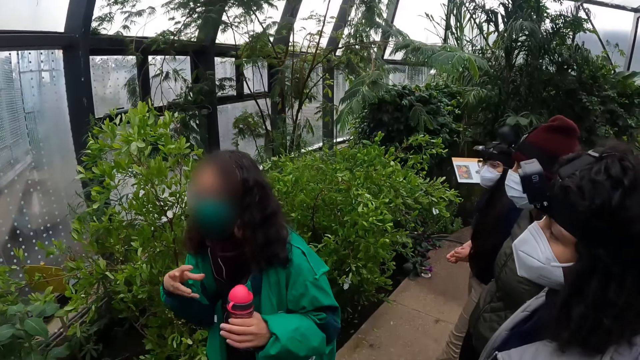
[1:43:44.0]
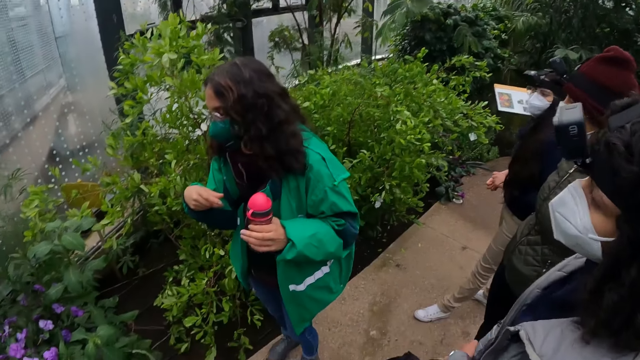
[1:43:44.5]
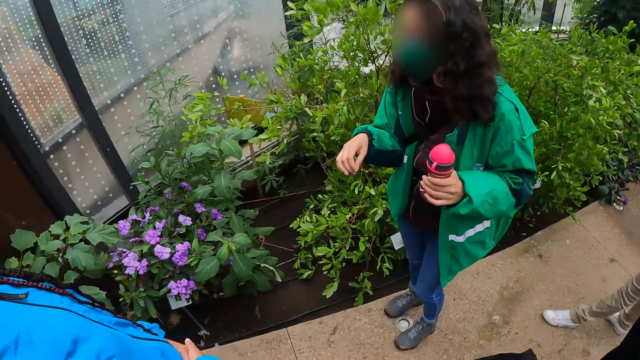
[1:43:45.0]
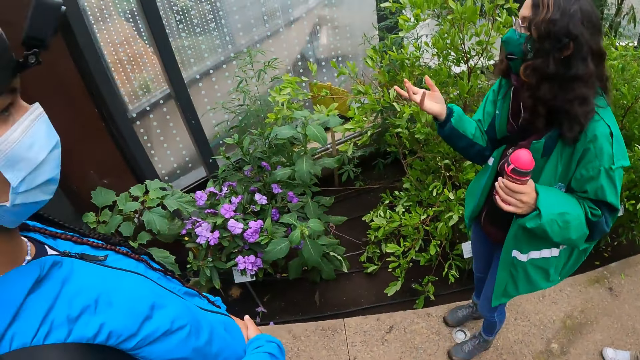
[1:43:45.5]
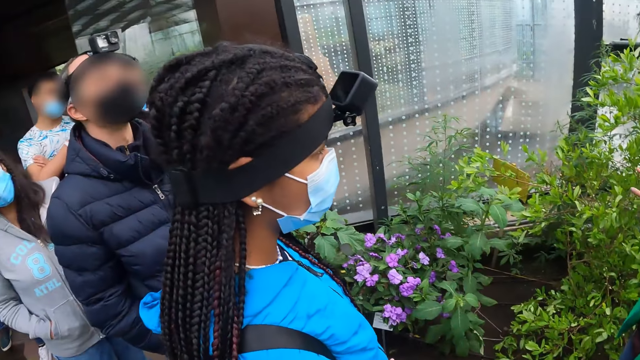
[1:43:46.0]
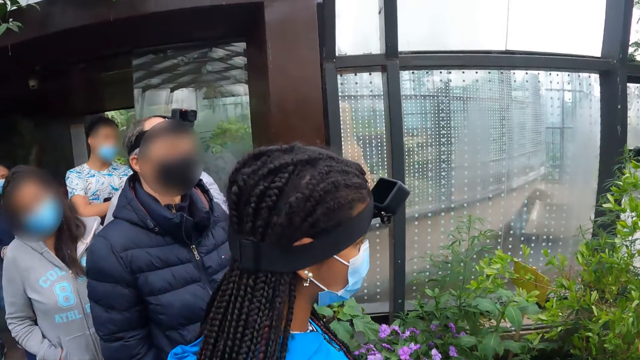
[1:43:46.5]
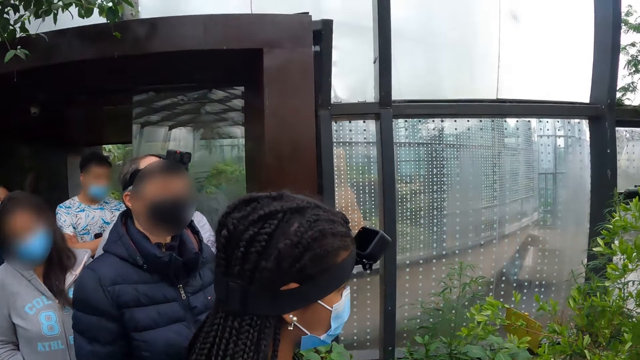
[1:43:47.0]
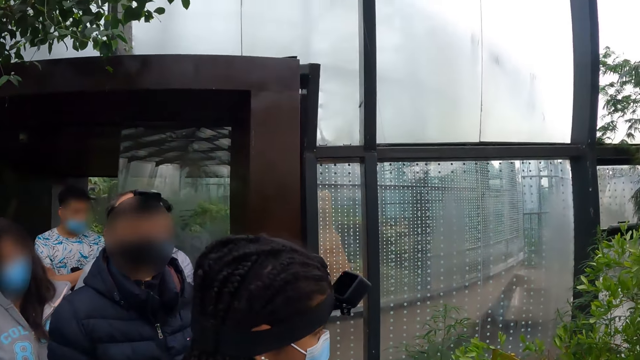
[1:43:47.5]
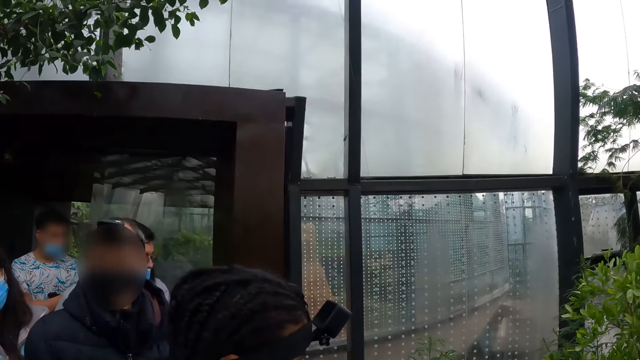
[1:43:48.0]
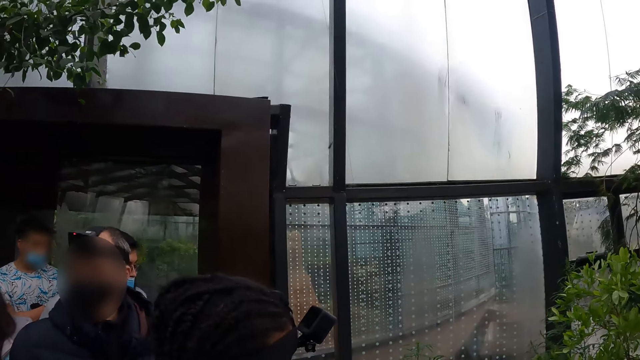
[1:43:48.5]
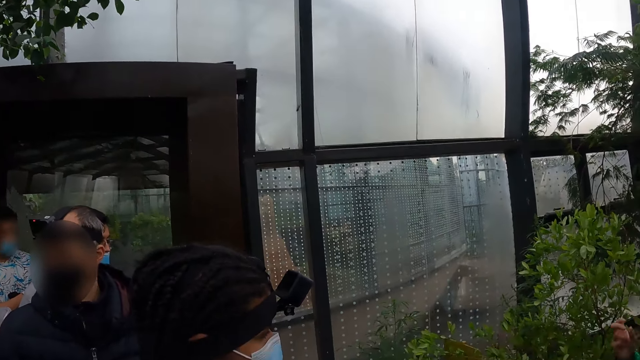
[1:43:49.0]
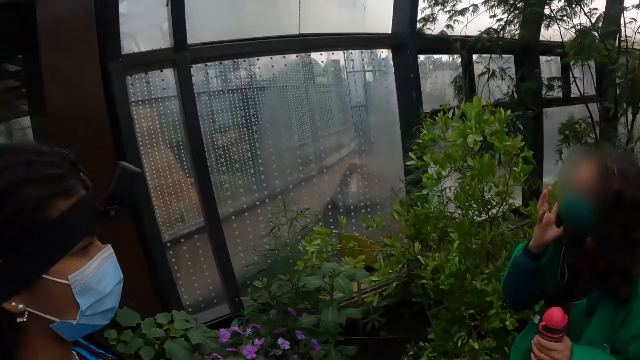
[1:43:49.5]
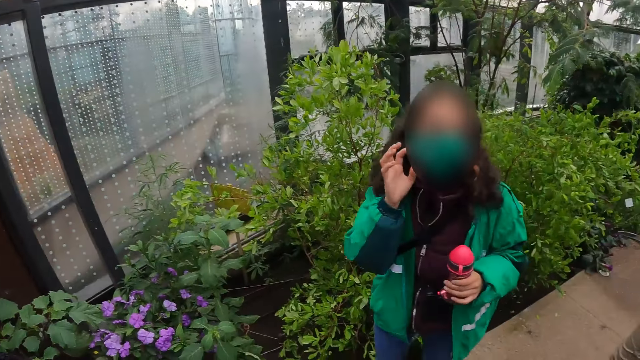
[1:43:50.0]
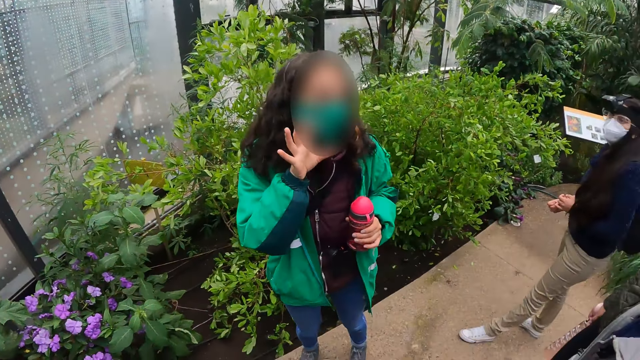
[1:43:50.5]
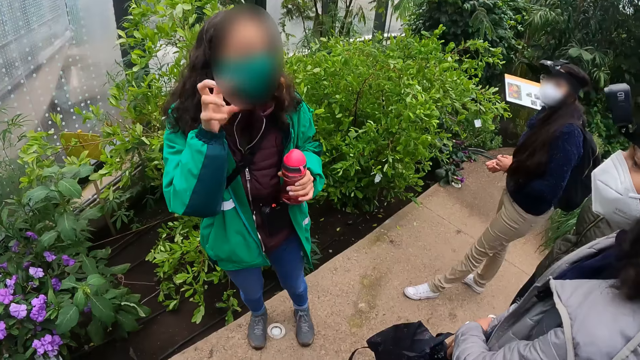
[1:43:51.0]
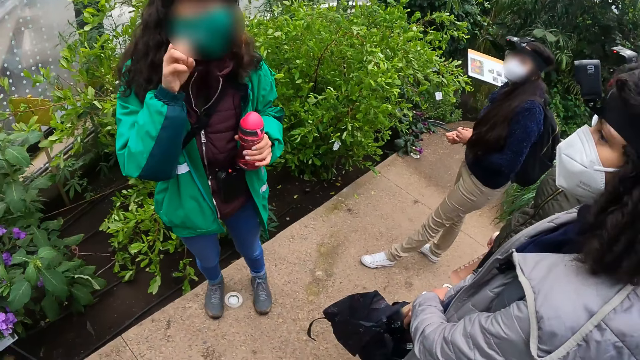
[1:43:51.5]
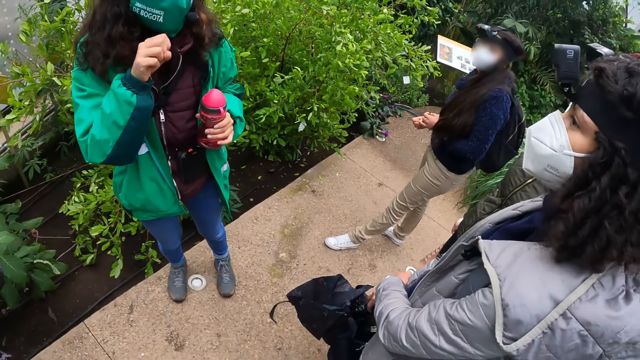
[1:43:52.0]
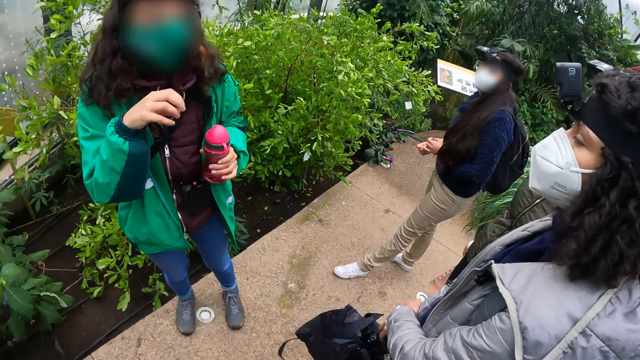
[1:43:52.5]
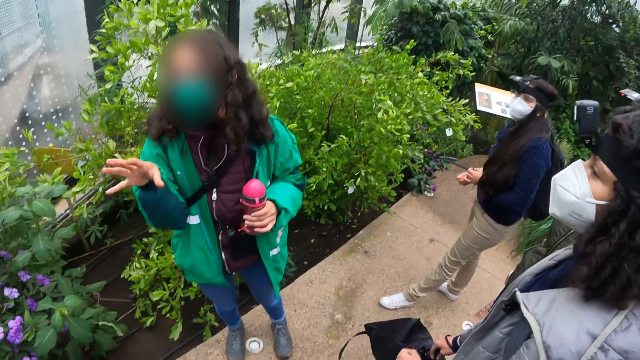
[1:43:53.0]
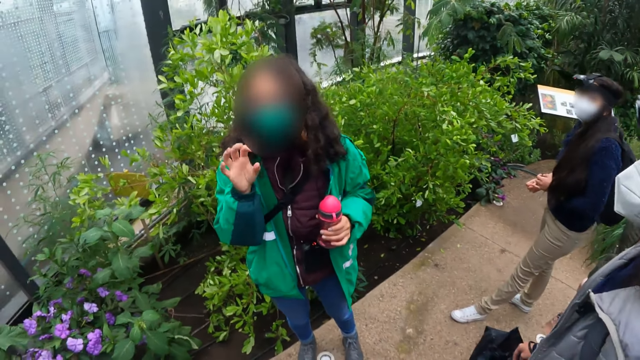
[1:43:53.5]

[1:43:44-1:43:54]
The camera wearer looks around.

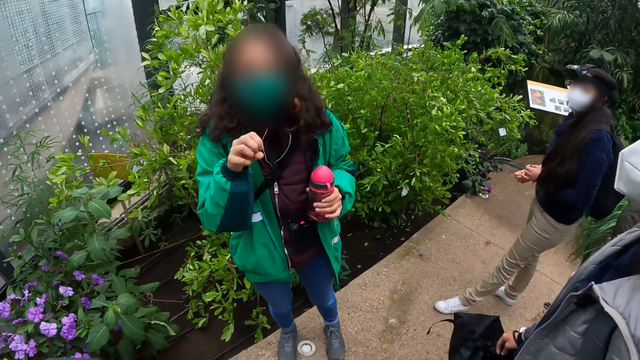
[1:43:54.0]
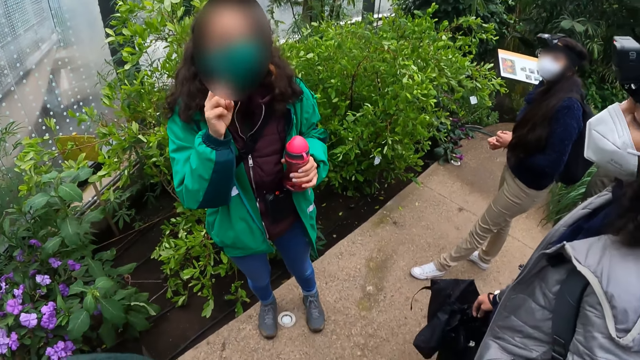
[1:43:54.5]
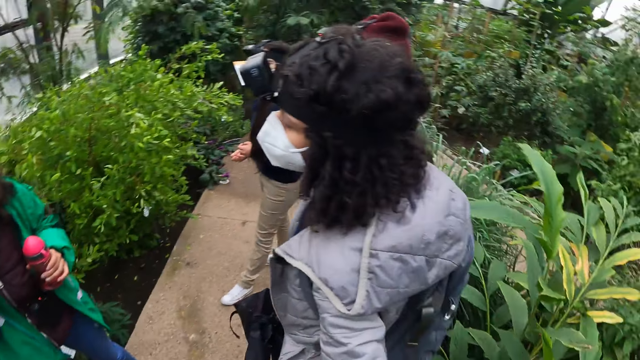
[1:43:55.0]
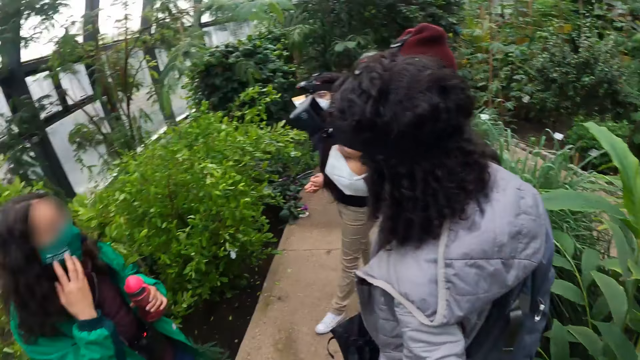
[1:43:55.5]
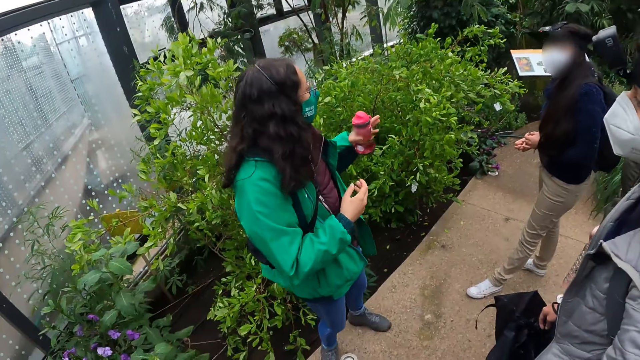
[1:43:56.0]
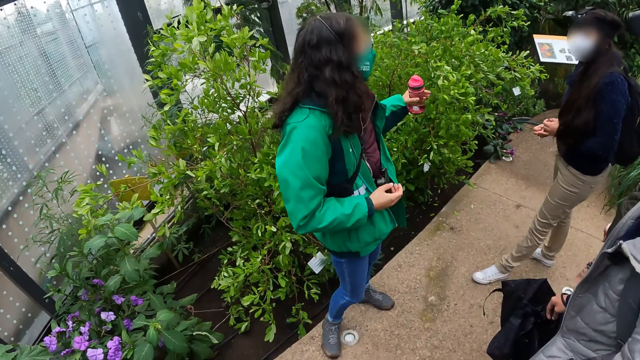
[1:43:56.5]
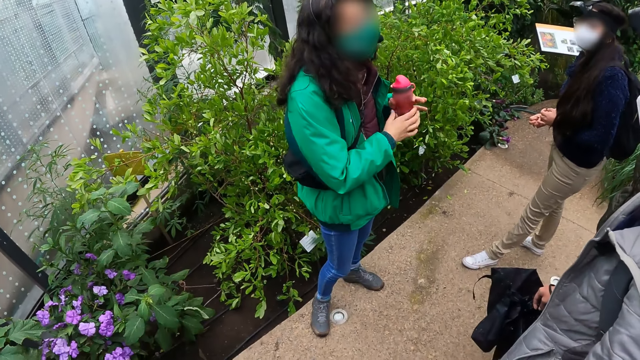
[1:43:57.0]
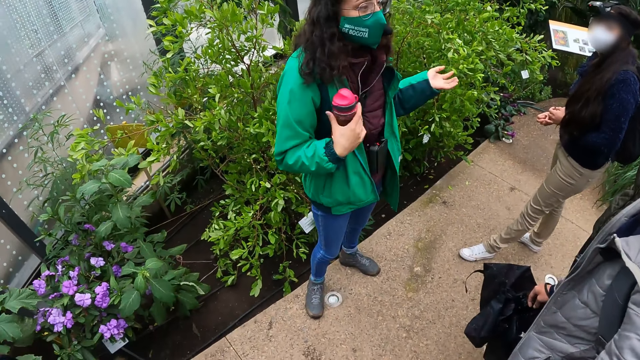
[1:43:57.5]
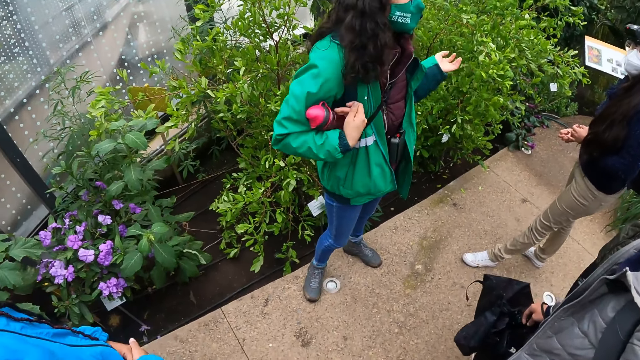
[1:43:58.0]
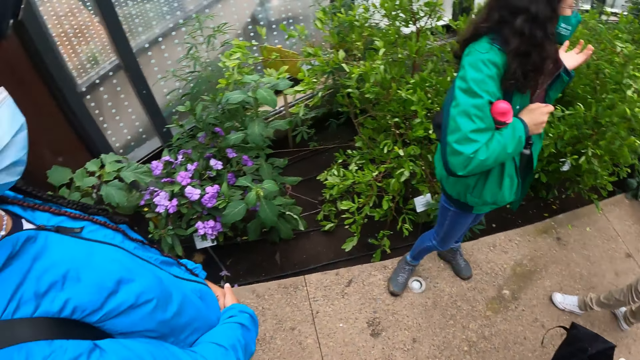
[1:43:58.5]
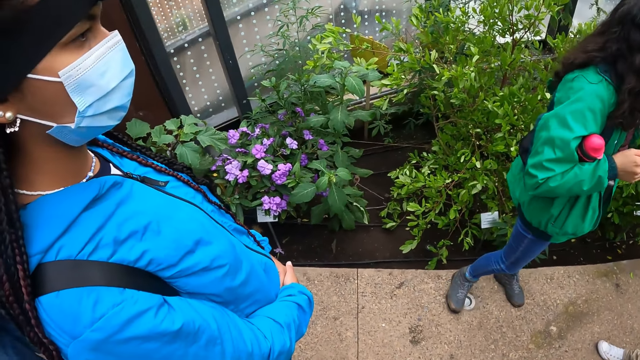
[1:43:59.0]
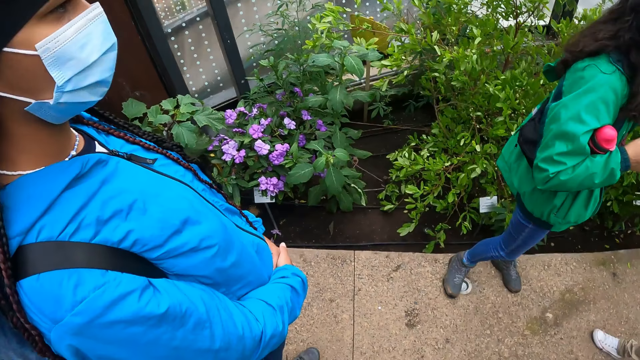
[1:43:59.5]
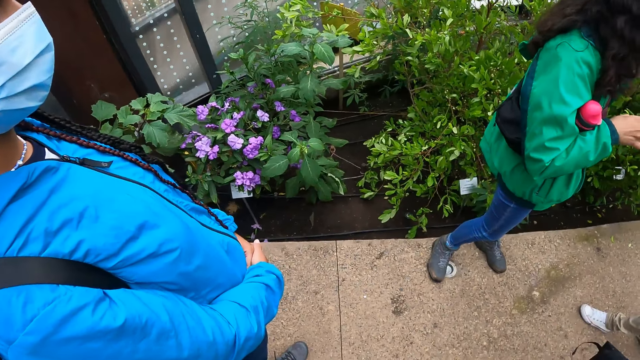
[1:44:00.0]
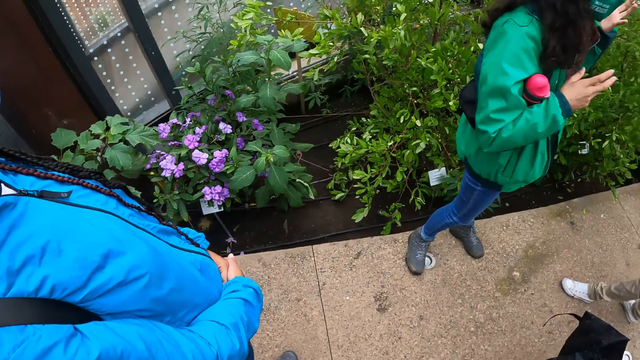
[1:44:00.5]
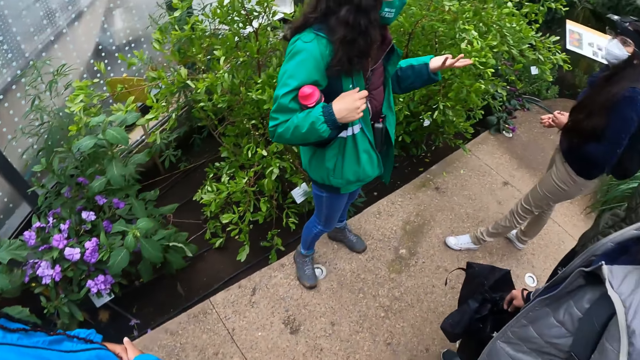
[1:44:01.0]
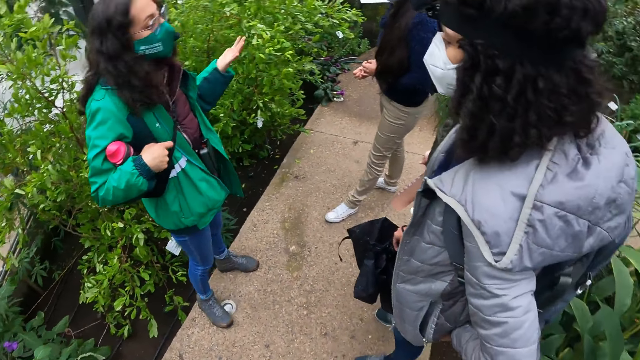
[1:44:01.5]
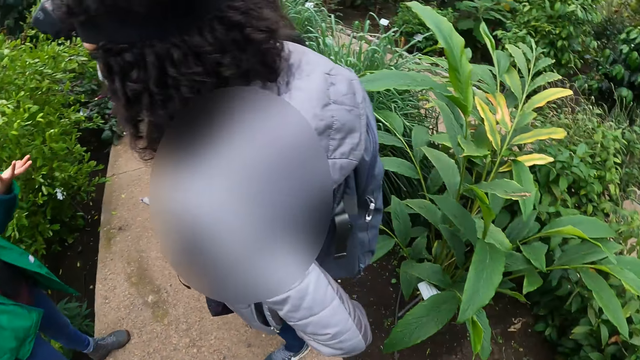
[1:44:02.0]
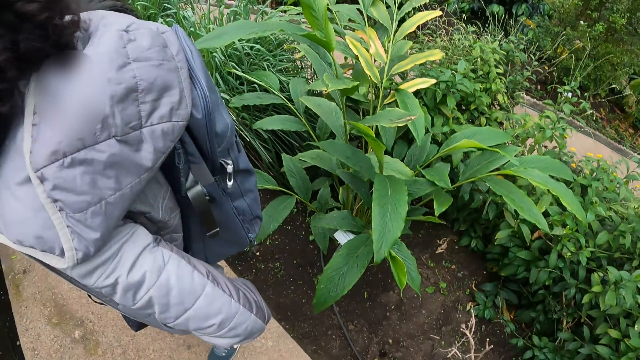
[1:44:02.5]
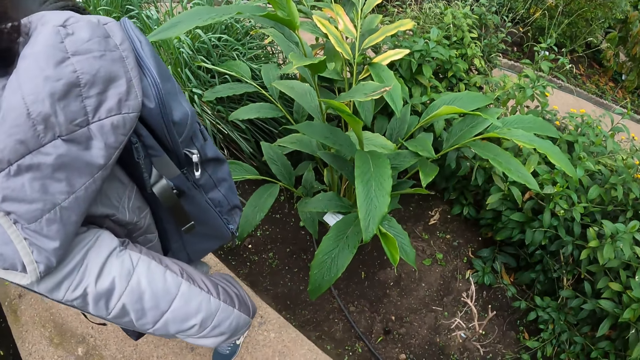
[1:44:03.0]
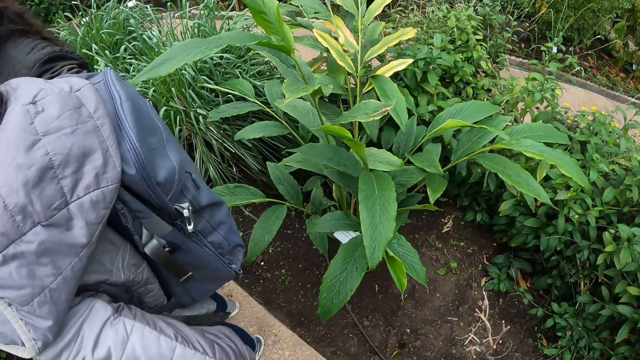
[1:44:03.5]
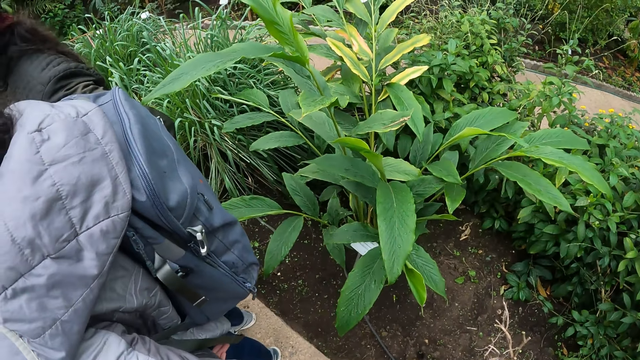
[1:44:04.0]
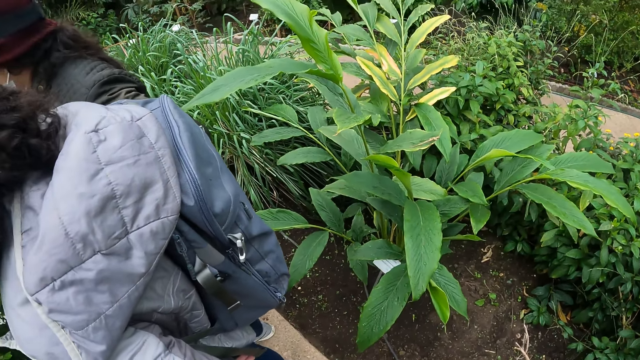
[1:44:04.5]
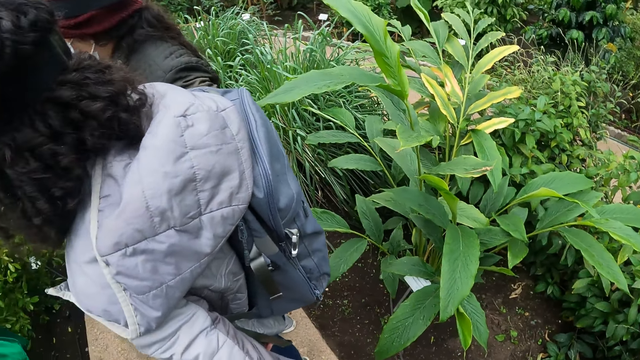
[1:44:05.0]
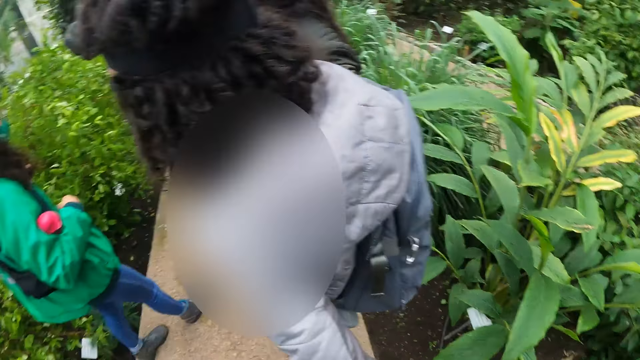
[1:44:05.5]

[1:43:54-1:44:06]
A woman passes a water bottle from her left to right hand.
